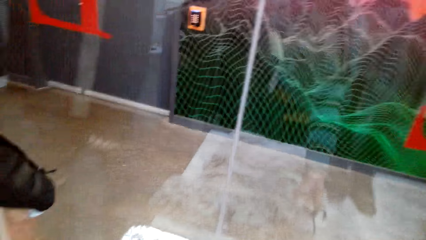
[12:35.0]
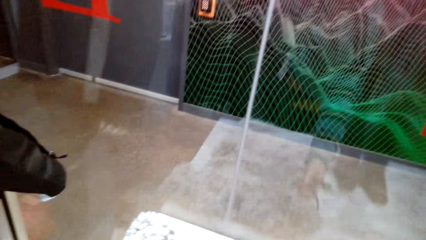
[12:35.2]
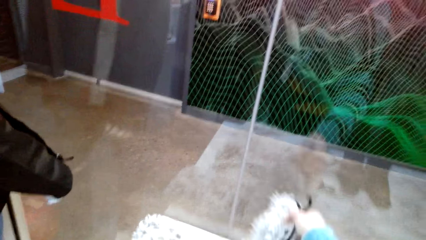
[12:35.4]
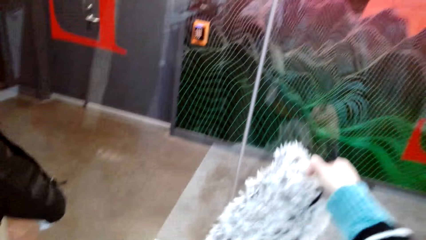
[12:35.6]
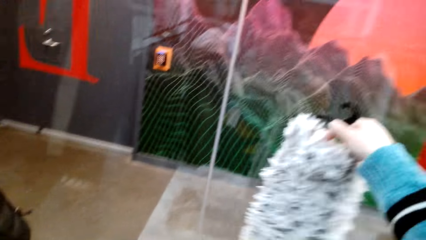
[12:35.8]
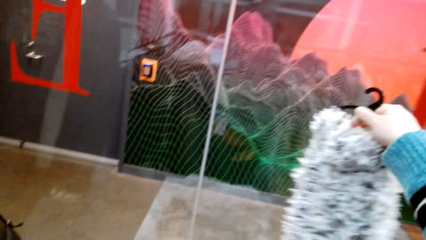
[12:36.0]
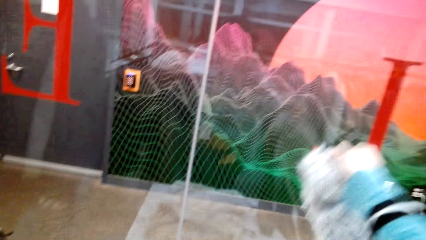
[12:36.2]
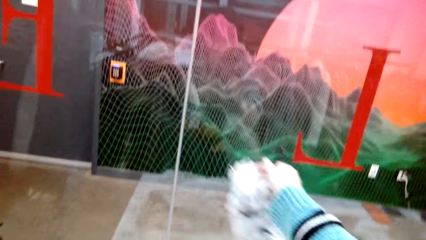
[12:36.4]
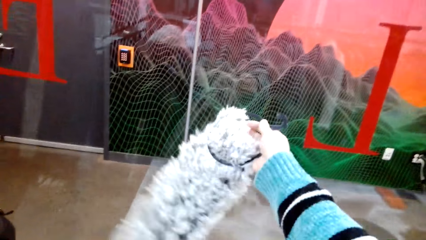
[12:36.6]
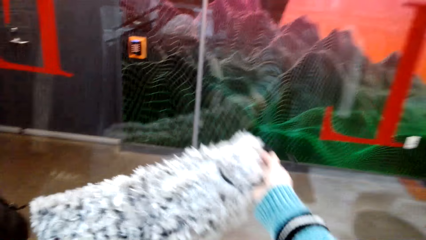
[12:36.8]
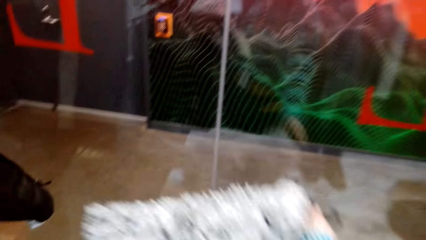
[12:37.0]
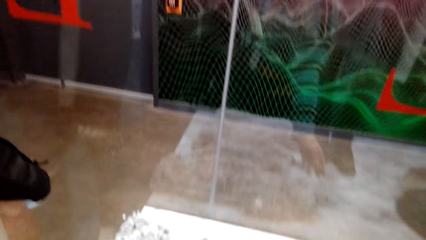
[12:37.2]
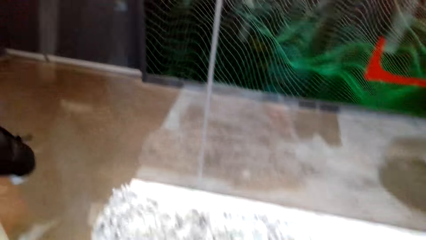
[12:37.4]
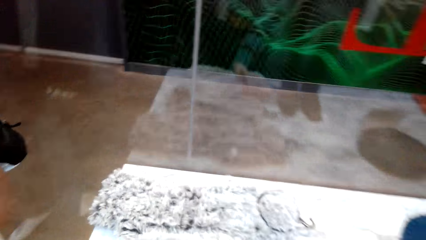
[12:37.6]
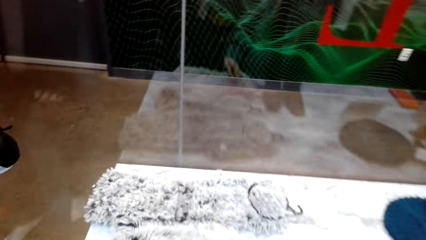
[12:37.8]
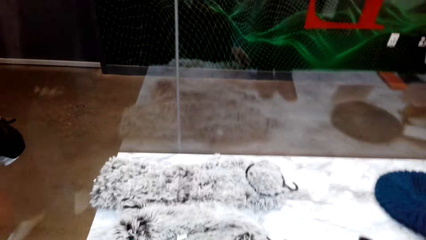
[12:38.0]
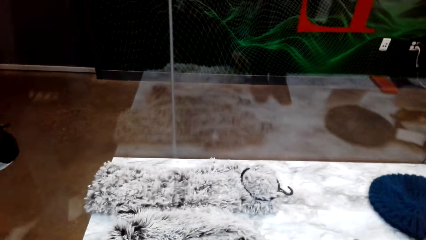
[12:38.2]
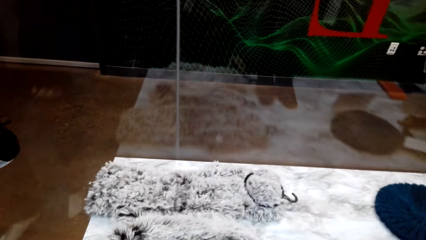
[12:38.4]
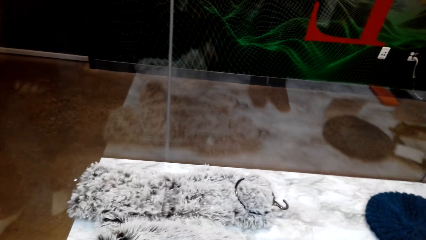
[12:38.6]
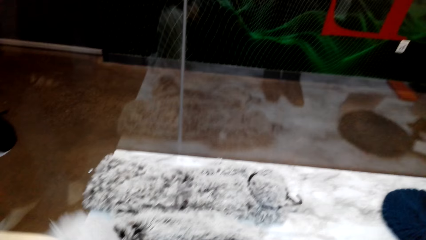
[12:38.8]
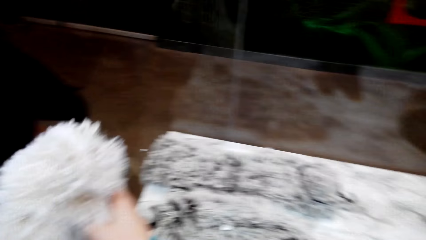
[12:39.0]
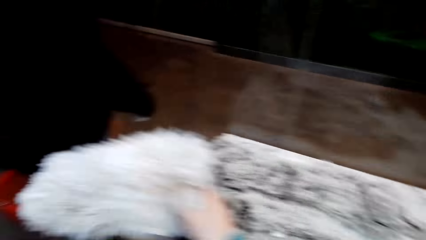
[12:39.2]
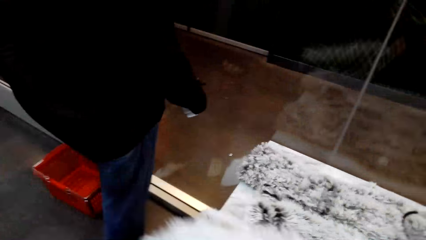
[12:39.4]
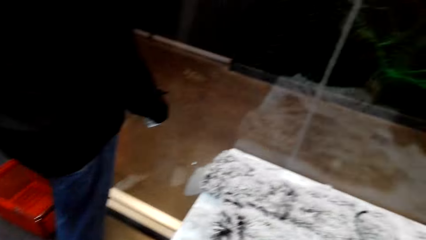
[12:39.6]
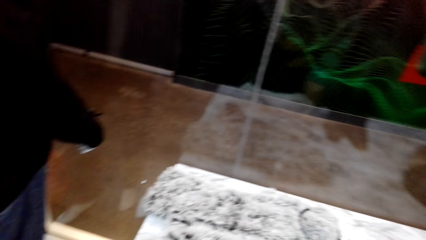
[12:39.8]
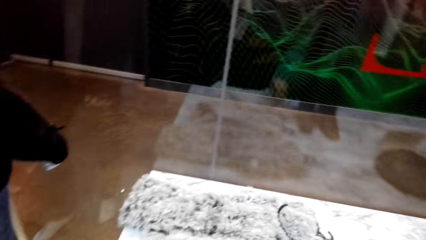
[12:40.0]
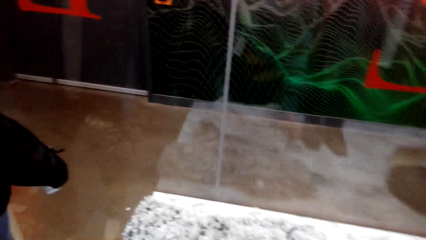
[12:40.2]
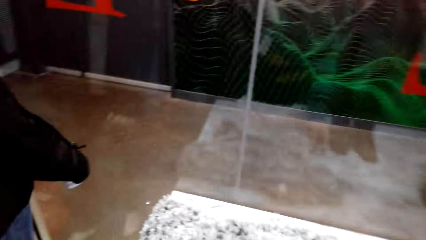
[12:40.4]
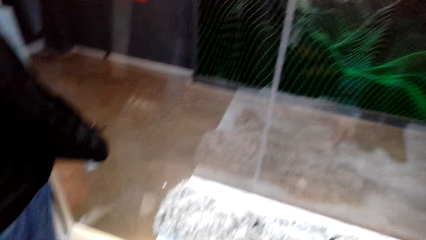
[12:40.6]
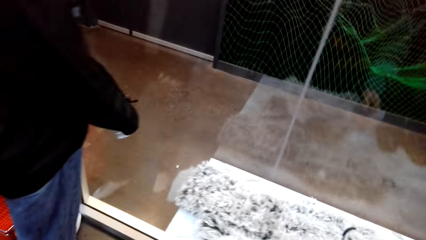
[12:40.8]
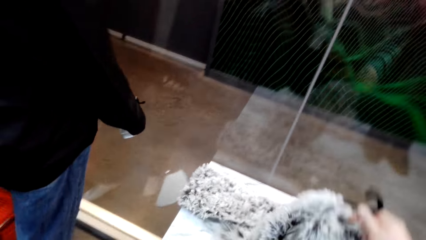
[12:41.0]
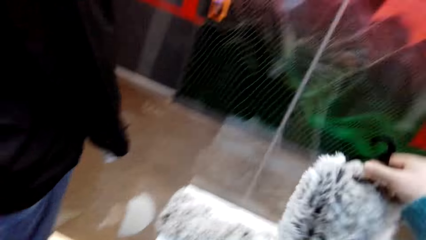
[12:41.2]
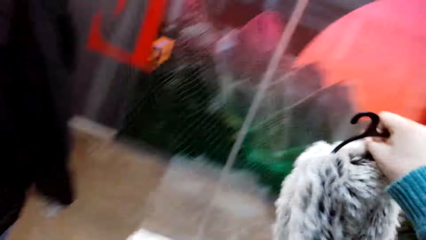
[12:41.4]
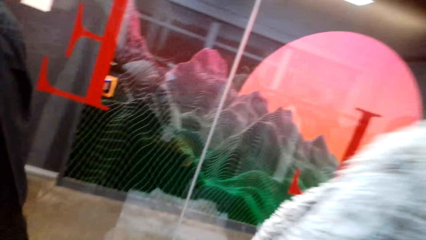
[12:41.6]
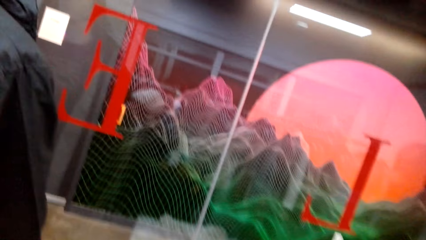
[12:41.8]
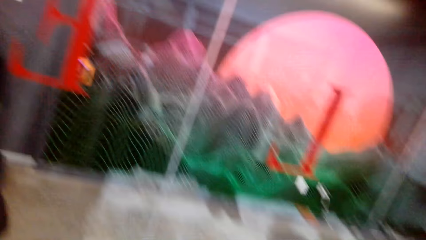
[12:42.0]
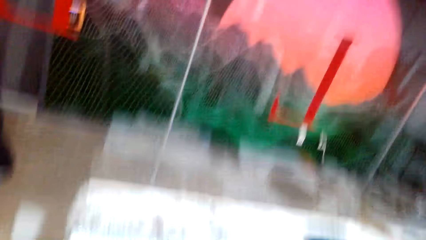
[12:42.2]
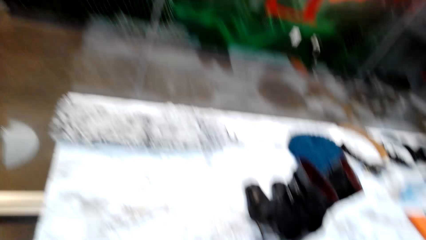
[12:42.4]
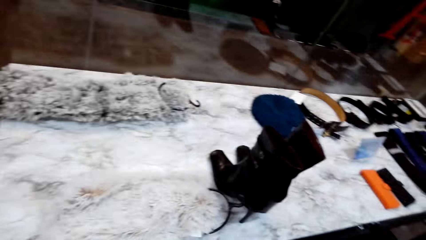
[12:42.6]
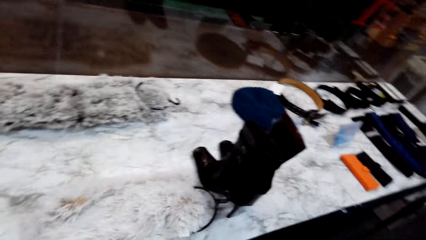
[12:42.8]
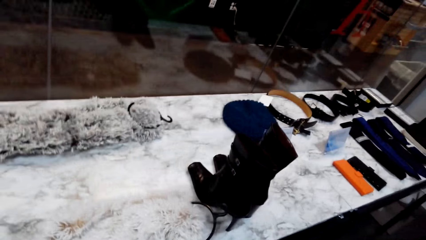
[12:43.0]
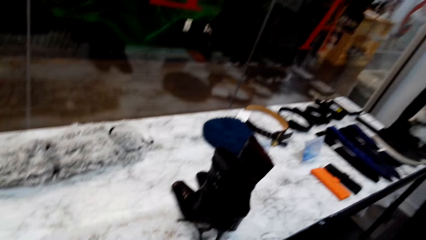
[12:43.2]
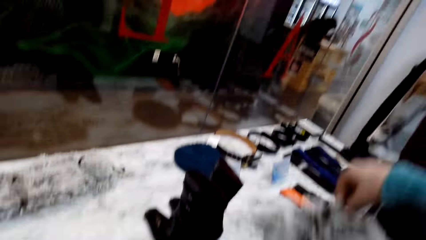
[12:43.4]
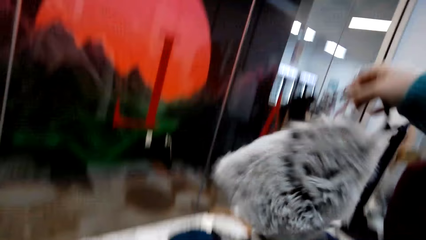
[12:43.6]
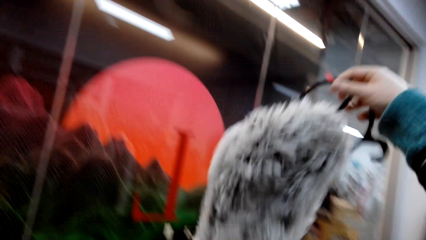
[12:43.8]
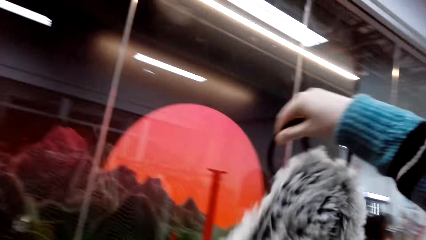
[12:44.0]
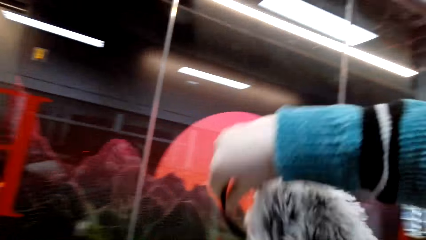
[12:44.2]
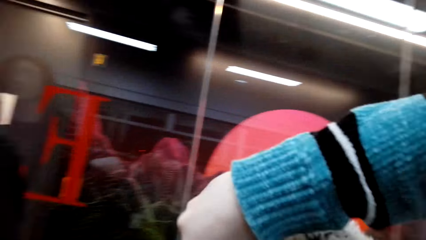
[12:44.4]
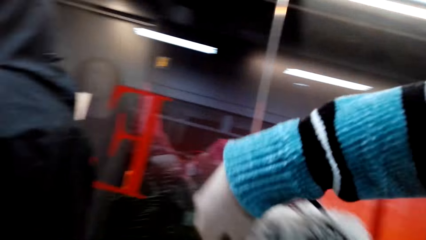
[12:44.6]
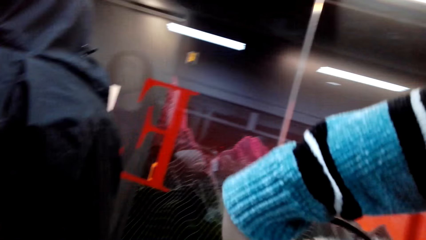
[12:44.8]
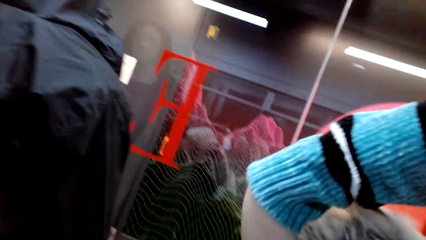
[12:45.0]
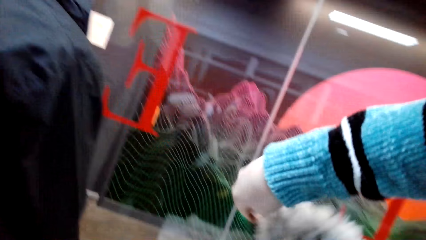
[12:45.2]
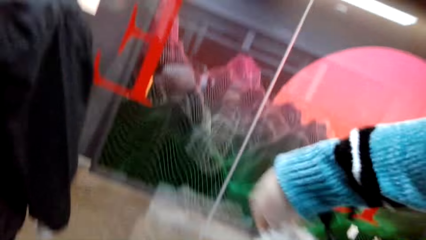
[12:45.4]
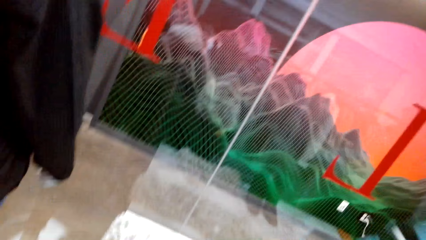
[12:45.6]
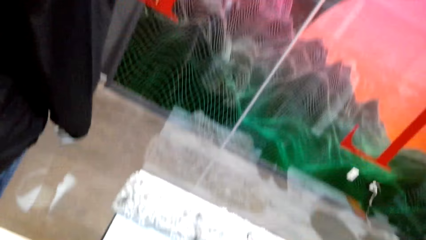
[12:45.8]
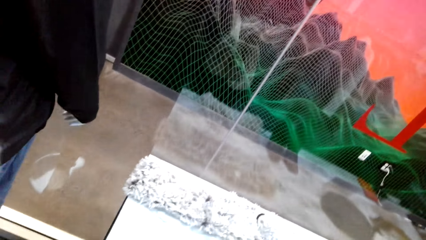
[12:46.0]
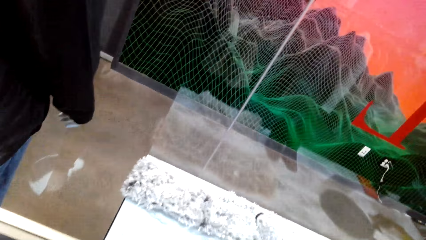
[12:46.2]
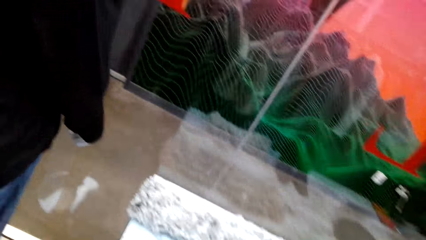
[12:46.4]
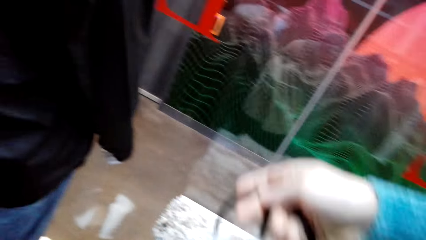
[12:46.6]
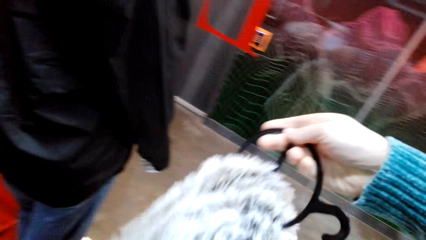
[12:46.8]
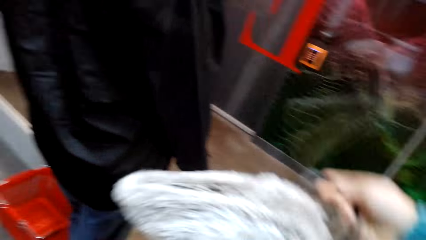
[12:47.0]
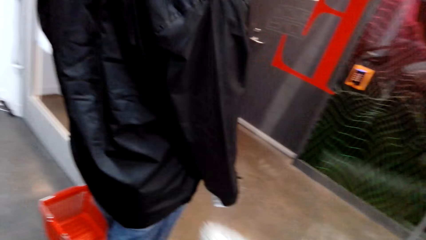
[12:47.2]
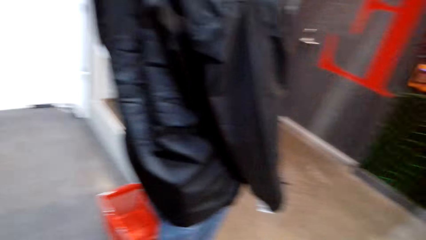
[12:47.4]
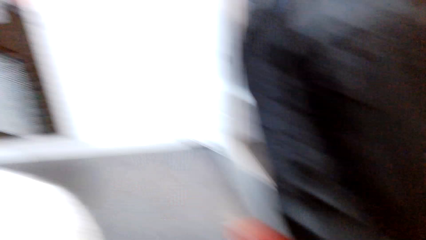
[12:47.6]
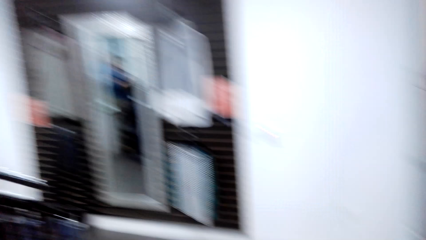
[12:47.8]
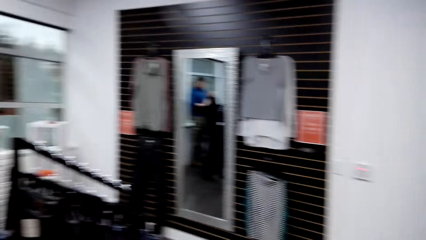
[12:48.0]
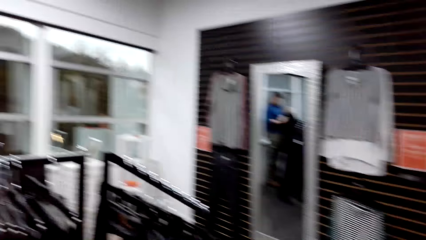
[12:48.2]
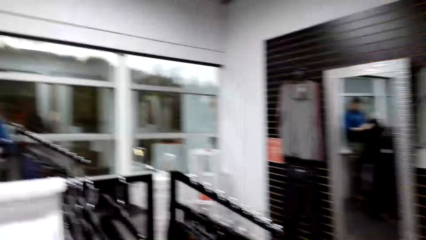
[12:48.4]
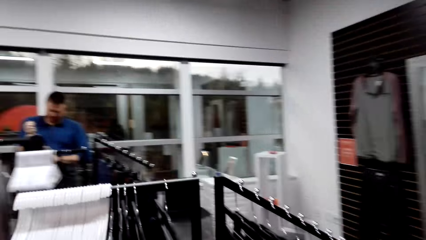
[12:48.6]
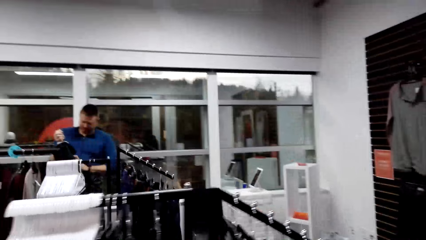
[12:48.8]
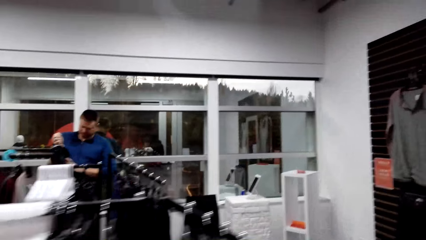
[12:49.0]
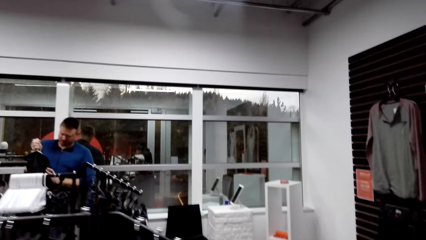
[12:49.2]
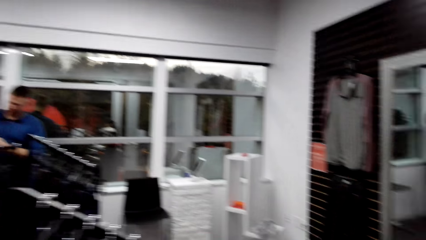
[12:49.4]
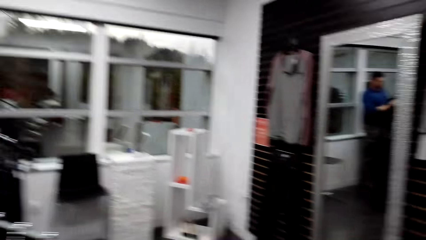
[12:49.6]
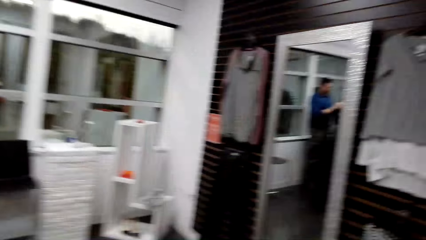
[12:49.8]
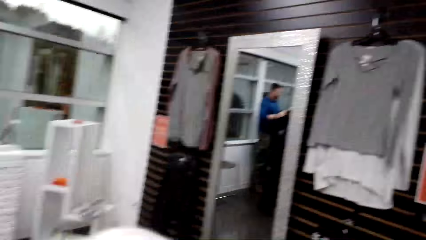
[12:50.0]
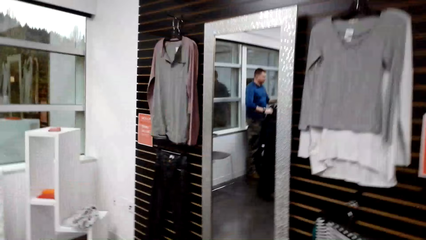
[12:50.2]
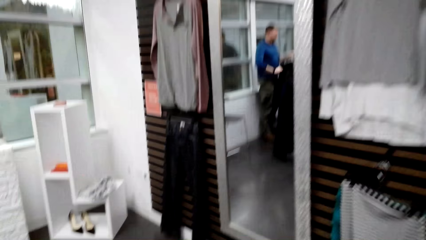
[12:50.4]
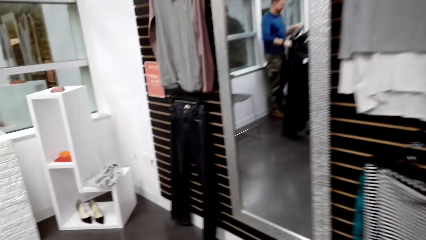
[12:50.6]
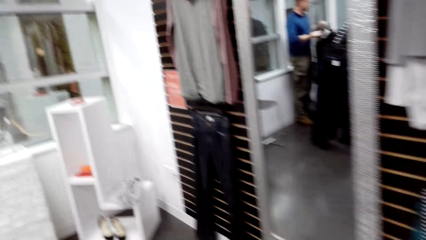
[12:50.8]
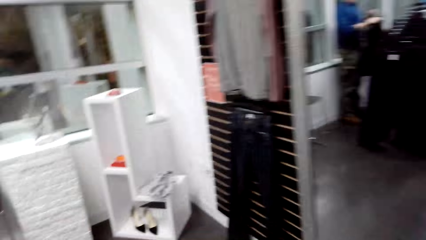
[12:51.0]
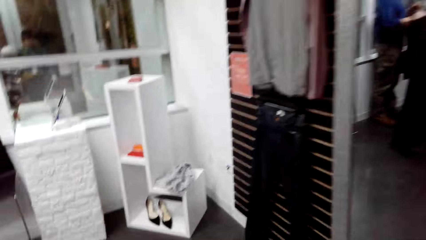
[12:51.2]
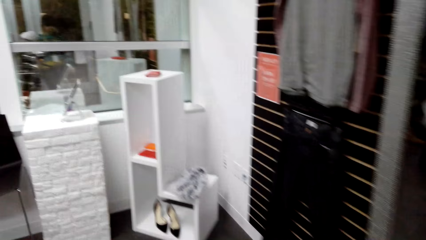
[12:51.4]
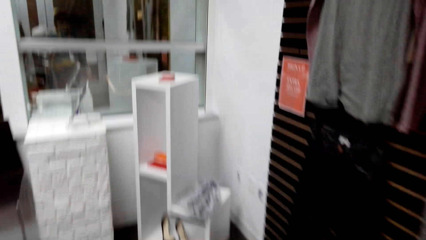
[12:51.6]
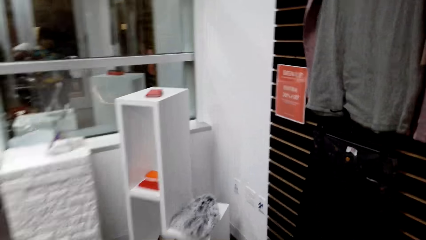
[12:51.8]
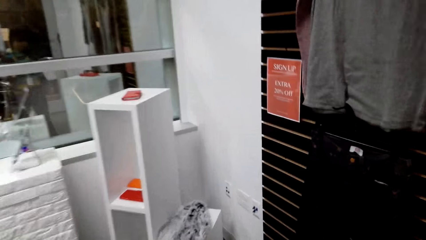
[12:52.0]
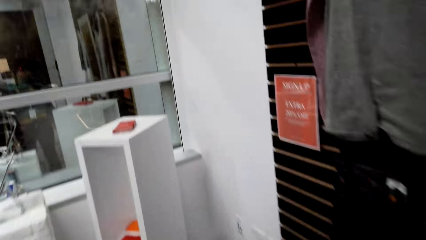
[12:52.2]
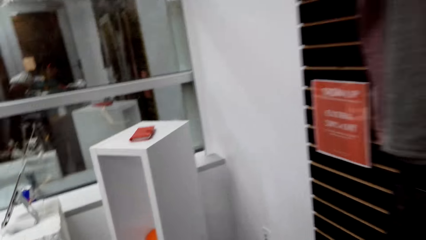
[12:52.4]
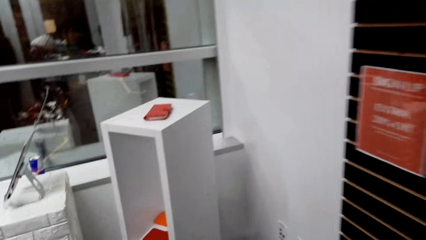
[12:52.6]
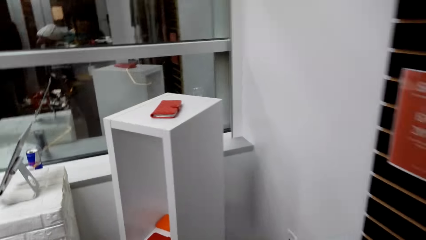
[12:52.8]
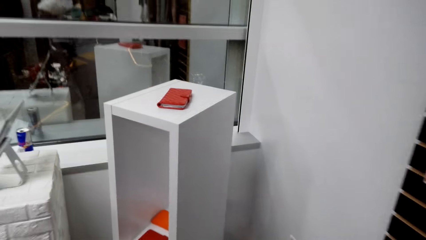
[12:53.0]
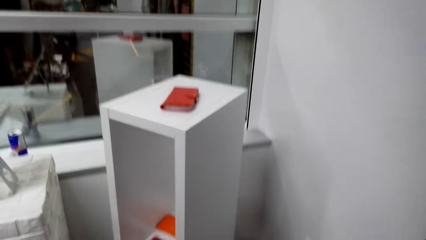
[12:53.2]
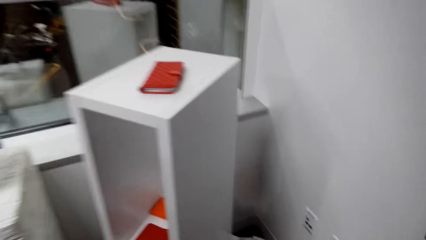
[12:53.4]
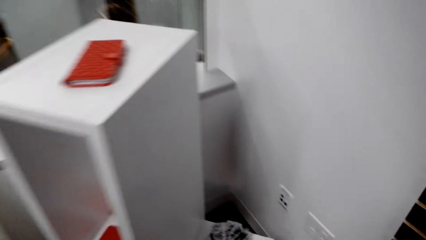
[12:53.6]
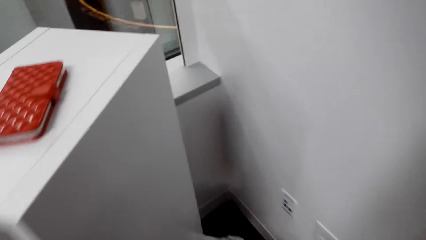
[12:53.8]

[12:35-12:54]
The camera wearer picks the scarf from the table. They put the scarf on the table. A man talks to the camera wearer. The camera wearer looks at the scarf. They pick the scarf from the table. They walk around the store.
